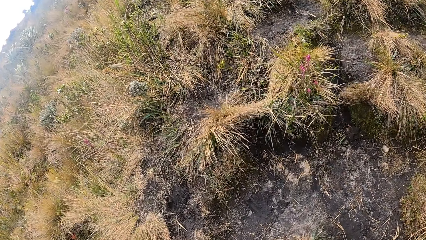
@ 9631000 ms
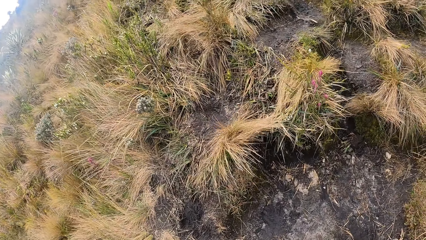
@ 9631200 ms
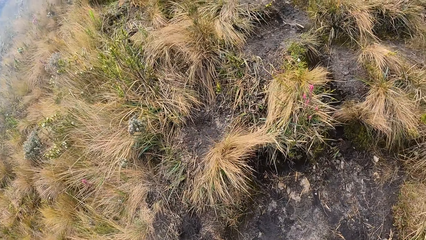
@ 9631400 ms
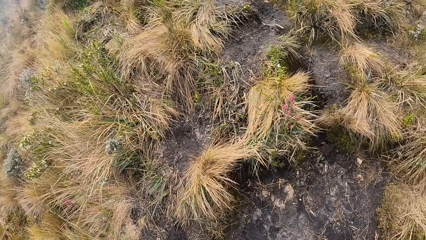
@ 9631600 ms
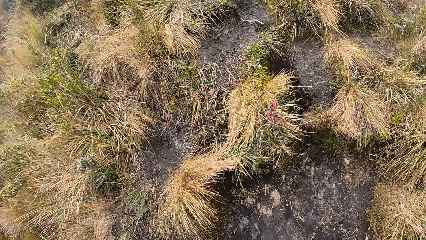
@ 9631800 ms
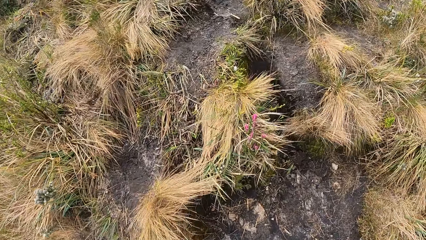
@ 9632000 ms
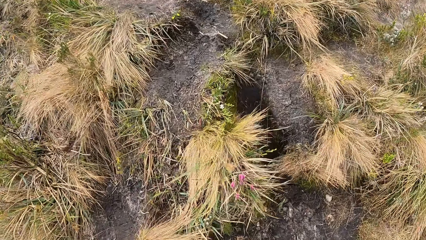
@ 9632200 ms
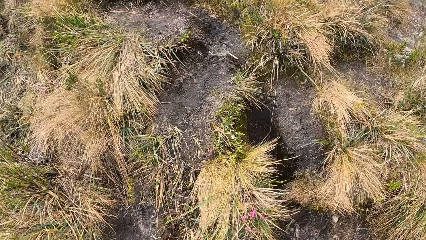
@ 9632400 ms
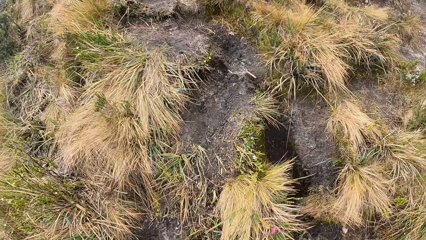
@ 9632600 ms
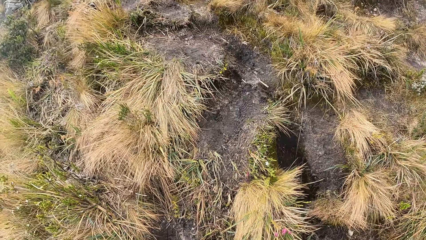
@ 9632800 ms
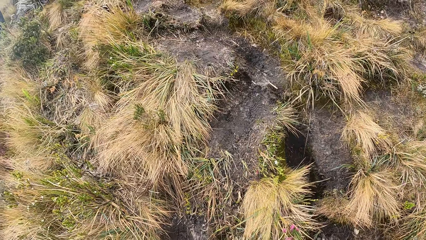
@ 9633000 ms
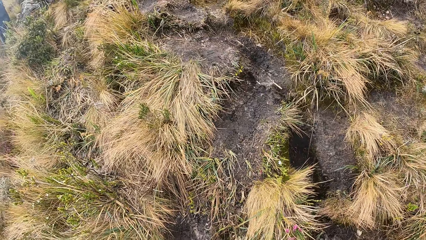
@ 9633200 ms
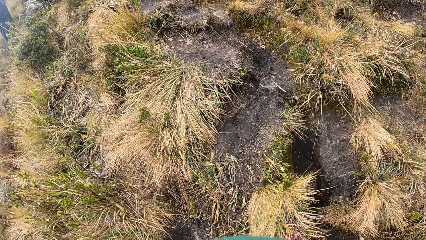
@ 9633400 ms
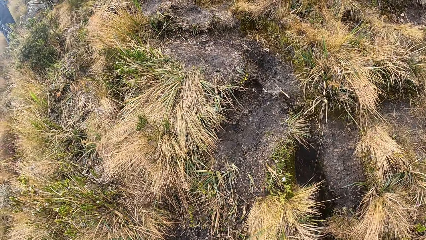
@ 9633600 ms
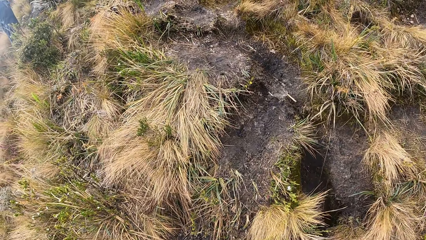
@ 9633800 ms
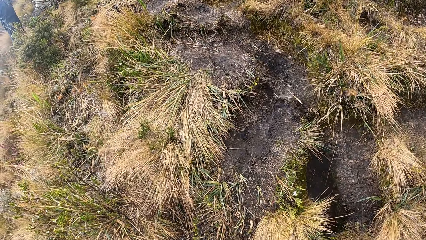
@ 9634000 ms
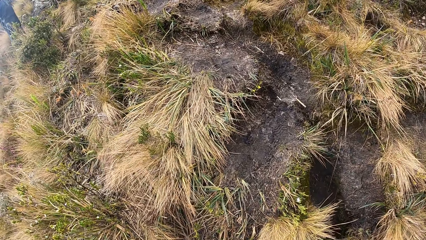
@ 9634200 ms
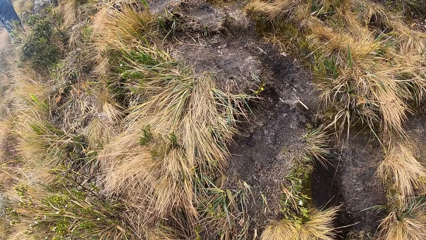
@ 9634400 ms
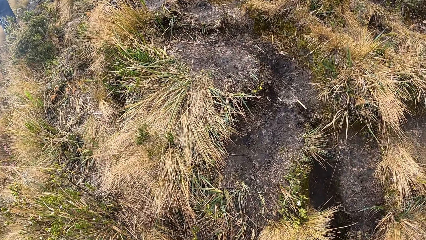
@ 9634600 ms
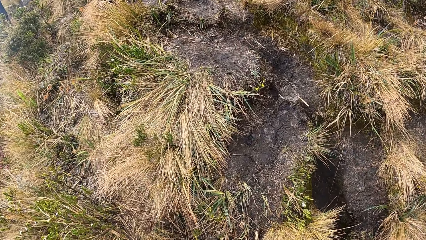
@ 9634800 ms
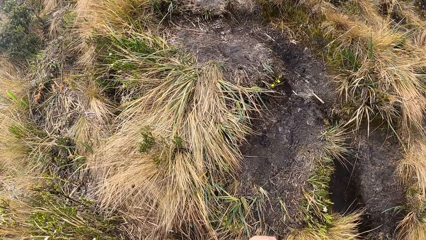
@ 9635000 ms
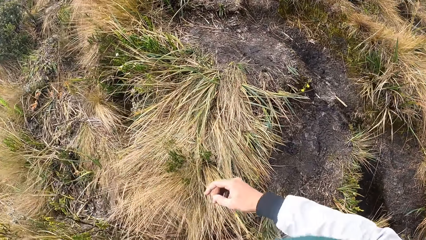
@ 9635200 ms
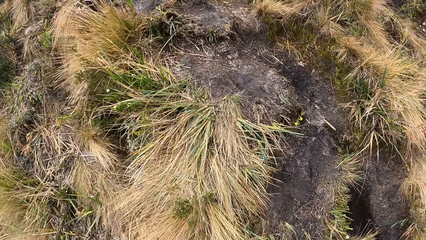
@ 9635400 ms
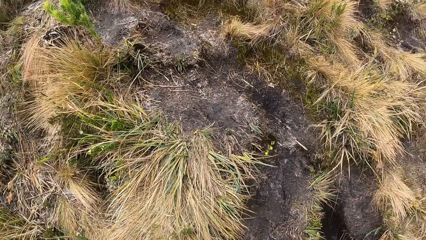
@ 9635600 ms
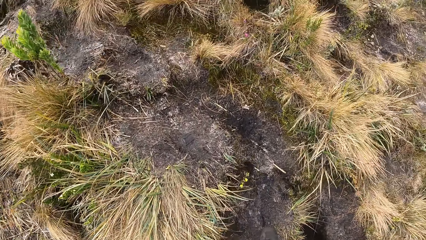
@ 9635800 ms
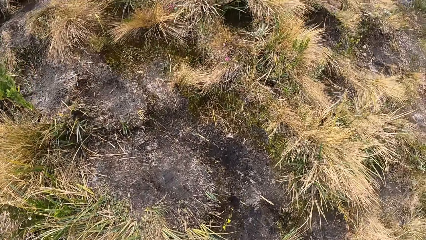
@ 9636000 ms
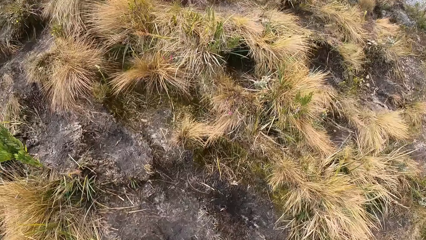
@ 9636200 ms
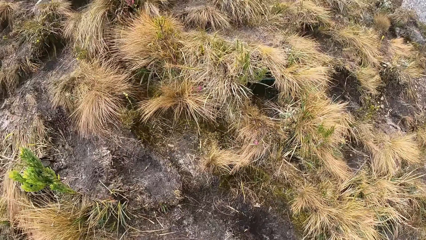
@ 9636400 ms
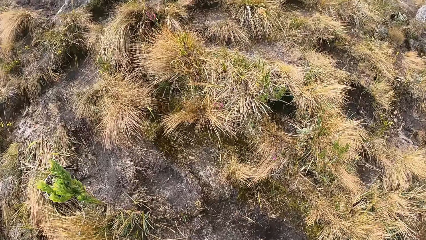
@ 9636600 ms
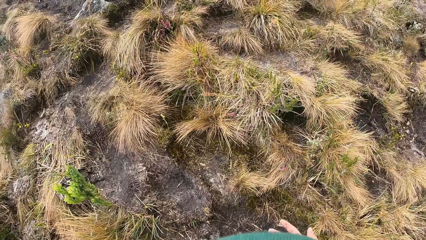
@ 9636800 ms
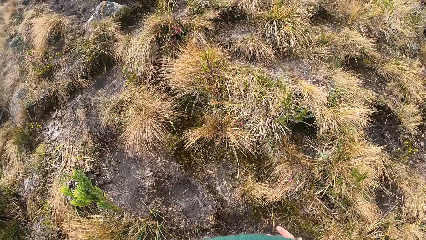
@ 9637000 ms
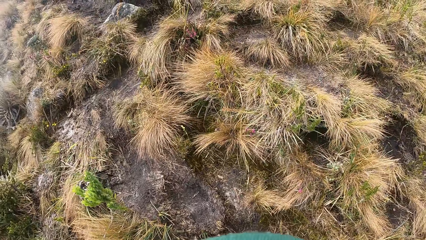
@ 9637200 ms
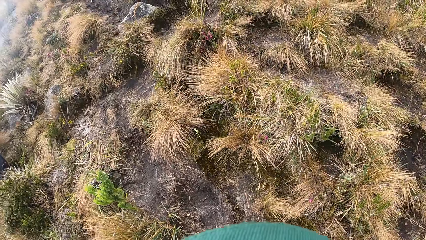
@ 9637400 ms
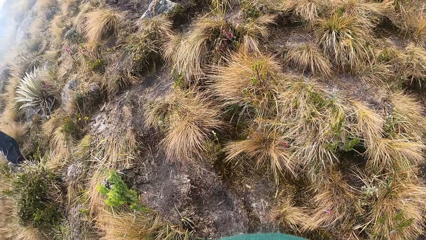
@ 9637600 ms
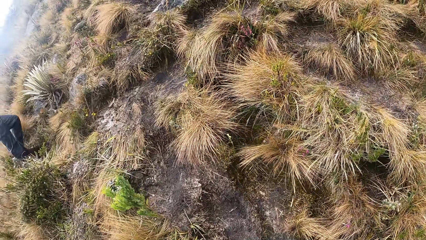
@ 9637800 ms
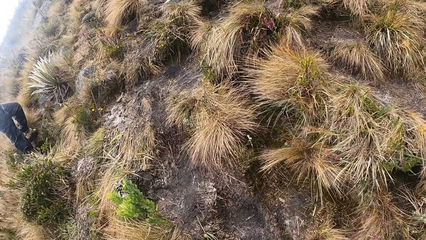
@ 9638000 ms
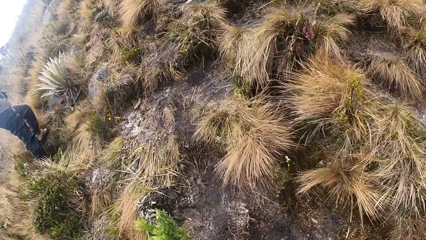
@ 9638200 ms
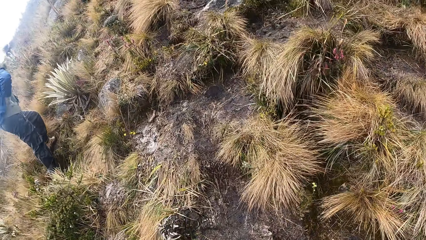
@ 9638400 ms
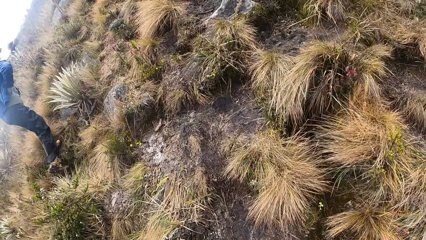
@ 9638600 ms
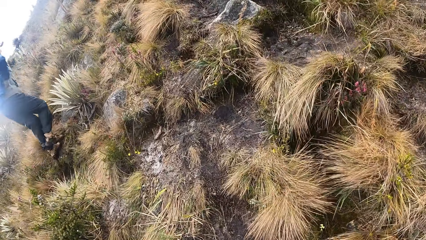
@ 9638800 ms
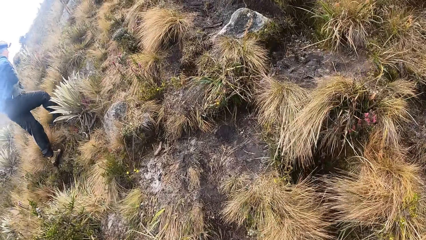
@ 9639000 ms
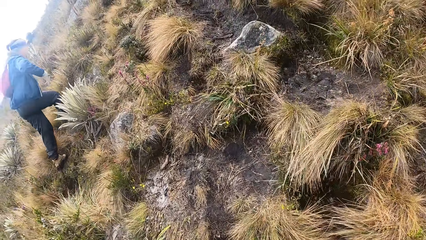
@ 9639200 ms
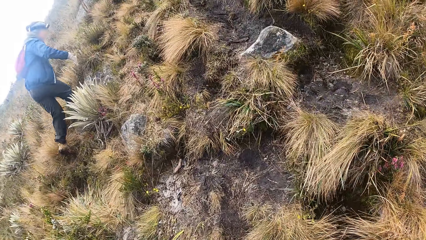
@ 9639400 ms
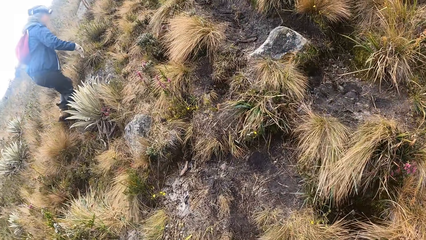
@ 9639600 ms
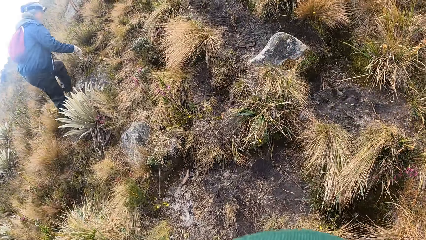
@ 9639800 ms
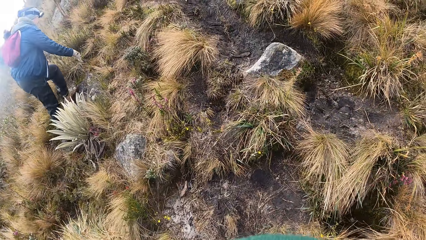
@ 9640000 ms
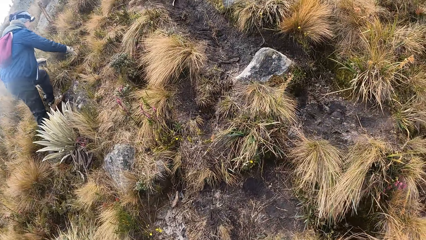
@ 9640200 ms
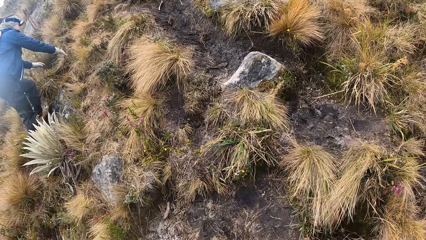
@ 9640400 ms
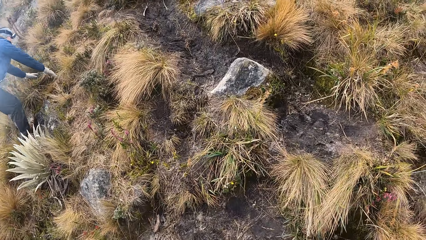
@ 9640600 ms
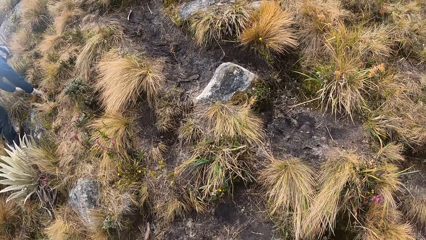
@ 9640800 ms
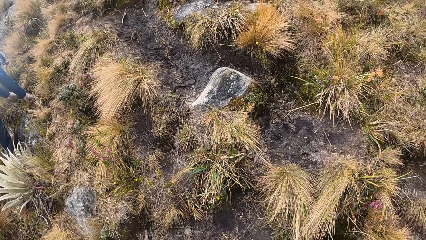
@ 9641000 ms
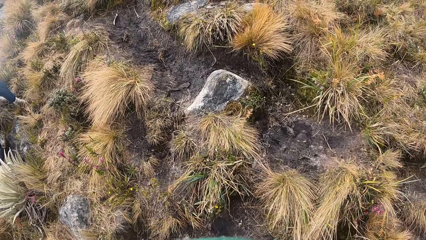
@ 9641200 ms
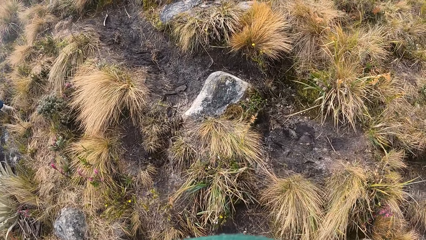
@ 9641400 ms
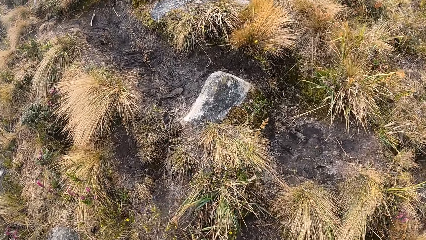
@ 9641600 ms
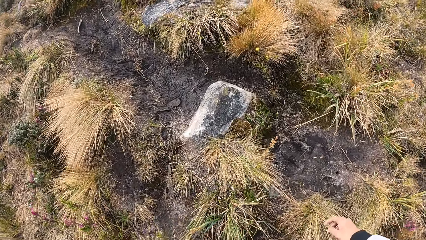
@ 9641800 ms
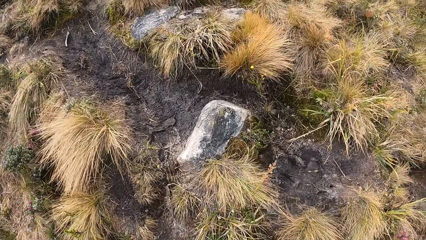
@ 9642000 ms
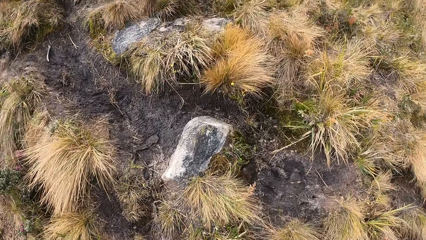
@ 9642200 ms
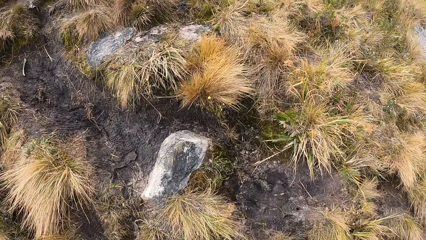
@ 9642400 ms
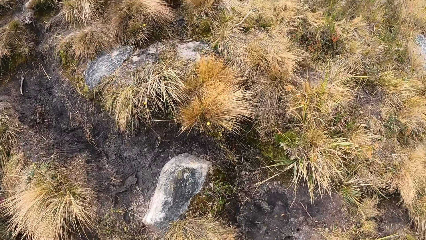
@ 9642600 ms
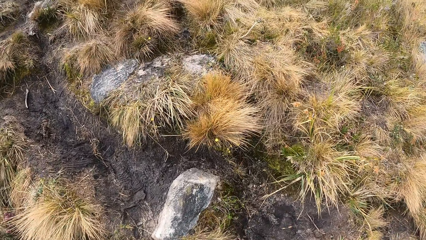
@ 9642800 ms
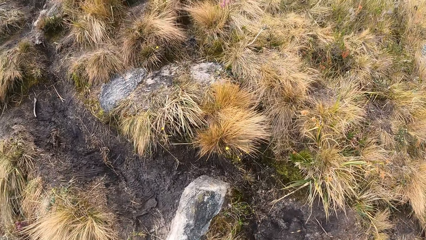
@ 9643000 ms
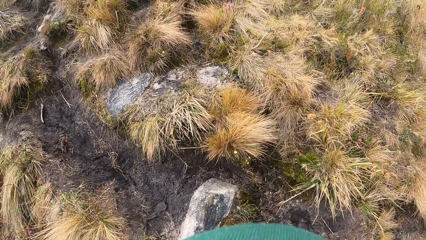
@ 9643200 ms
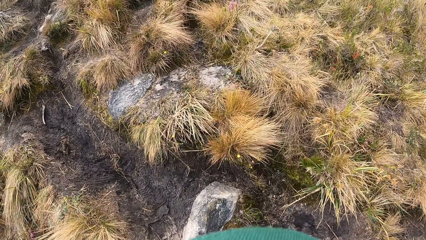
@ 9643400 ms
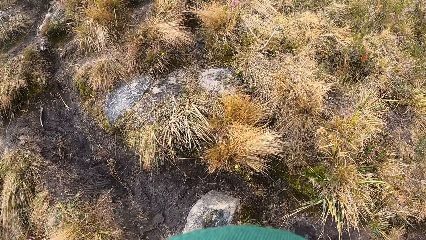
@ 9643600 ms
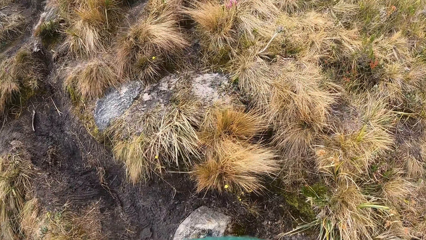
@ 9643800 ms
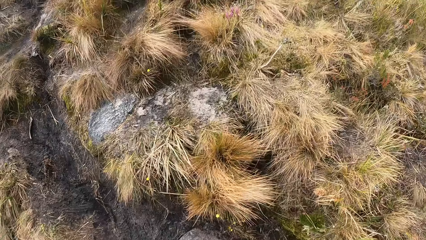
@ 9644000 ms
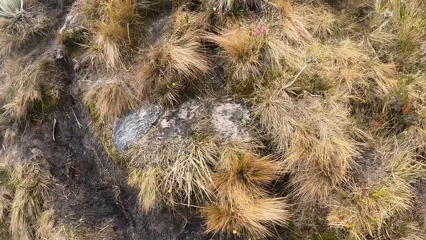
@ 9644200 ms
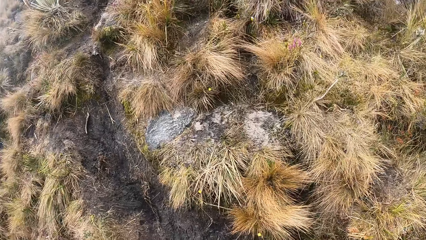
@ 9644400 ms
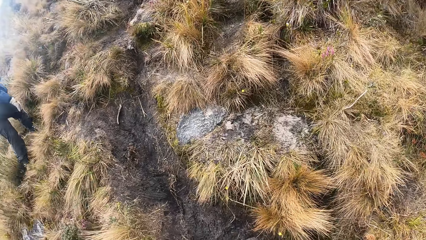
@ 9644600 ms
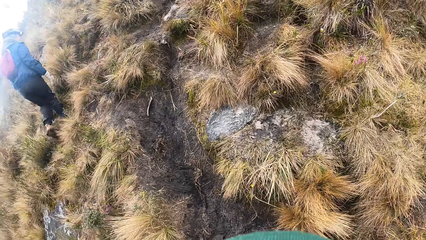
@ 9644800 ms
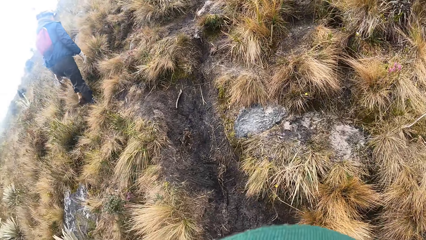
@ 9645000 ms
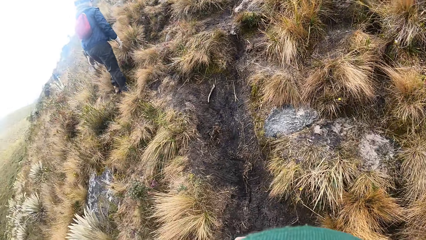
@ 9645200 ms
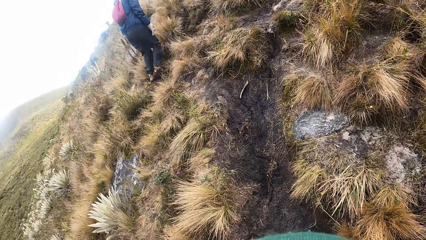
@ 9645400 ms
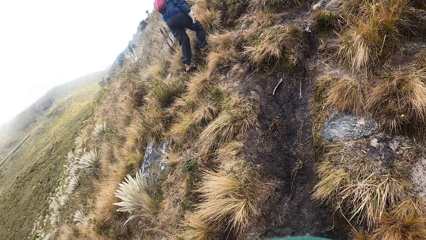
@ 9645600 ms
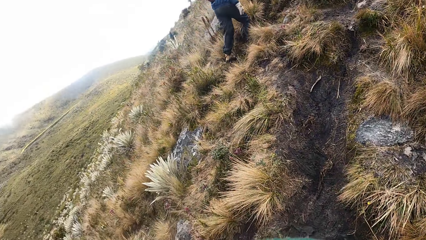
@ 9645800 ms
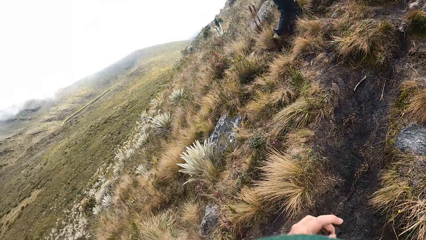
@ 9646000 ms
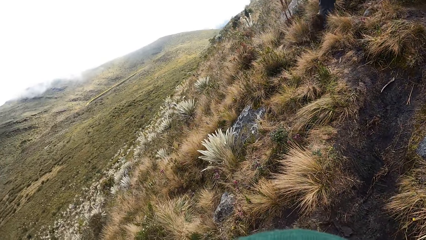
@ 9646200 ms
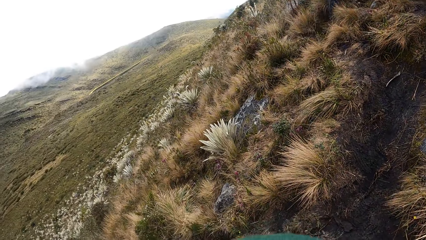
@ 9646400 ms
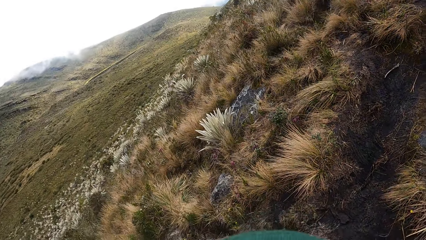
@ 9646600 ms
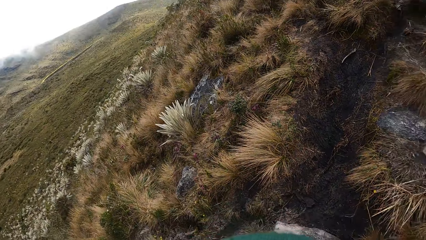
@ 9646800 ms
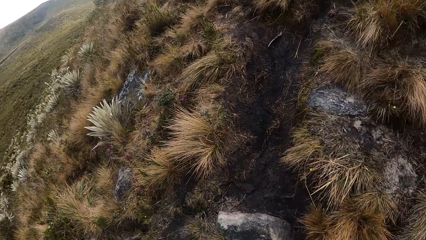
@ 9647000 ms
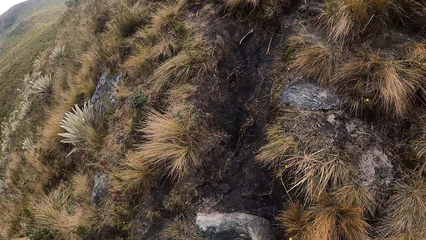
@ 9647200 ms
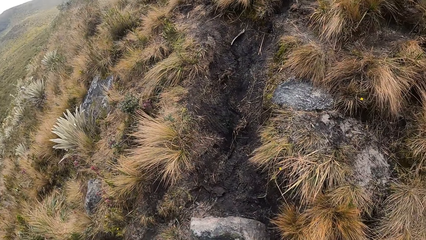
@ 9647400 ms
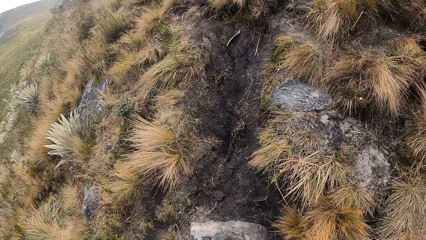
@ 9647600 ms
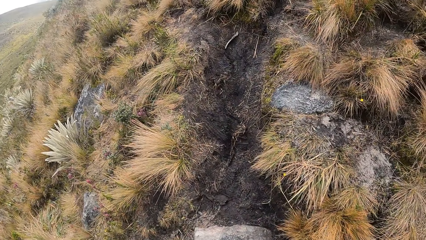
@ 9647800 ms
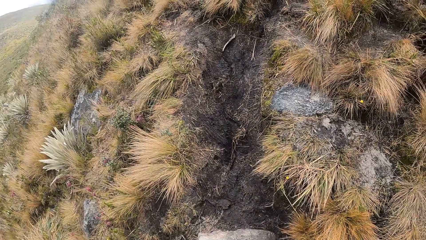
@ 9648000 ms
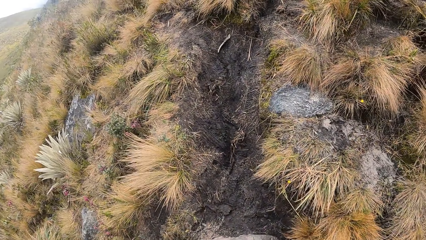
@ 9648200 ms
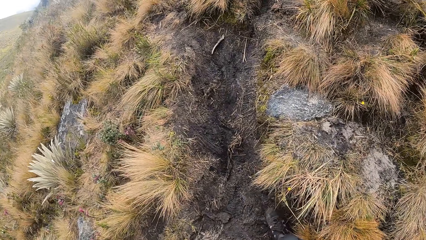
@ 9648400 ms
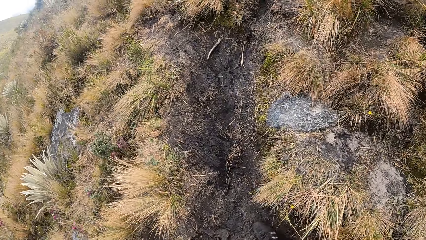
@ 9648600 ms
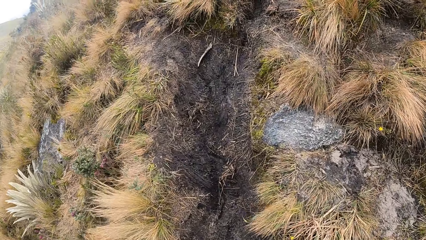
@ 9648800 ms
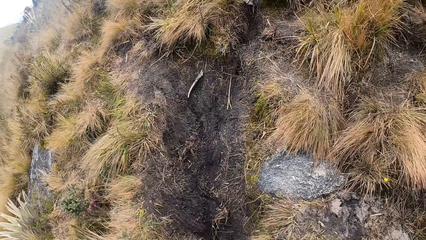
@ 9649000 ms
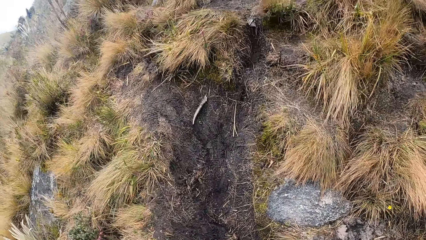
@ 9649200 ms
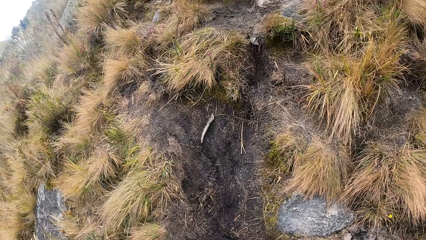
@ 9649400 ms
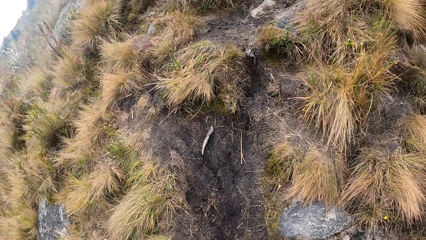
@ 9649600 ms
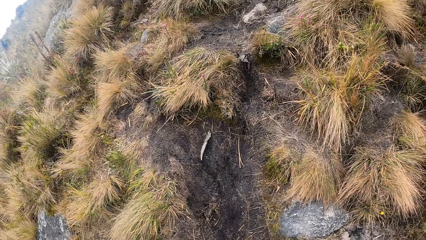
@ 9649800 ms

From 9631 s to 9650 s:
The camera wearer walks up the hill. A man touches the ground with his hands.
